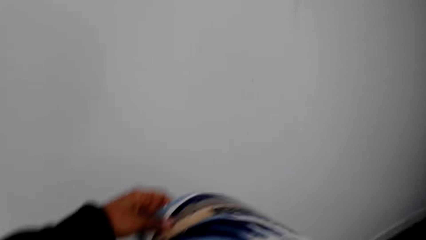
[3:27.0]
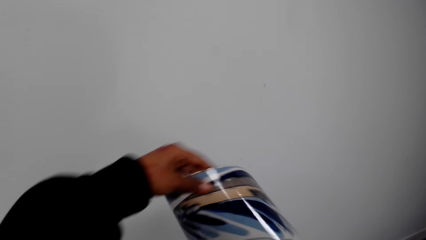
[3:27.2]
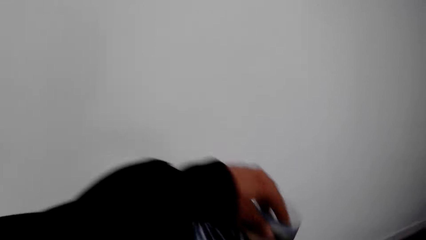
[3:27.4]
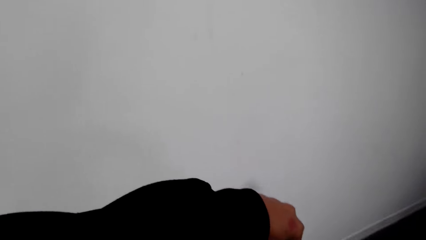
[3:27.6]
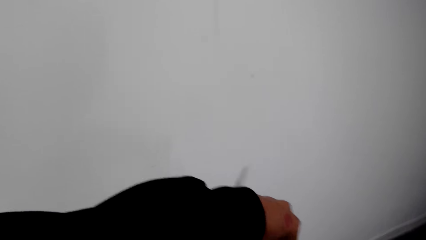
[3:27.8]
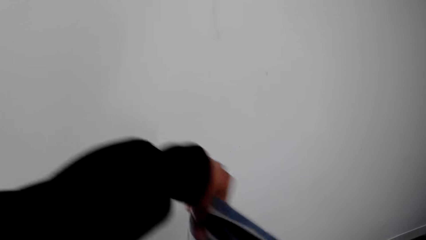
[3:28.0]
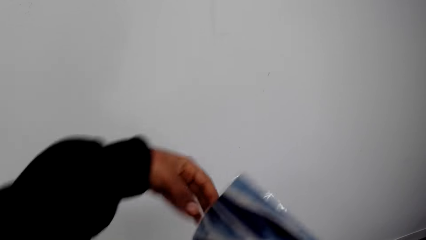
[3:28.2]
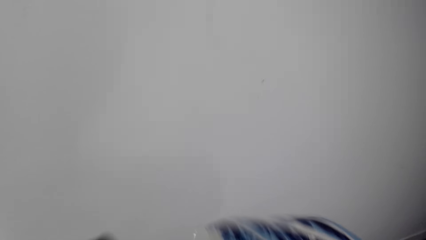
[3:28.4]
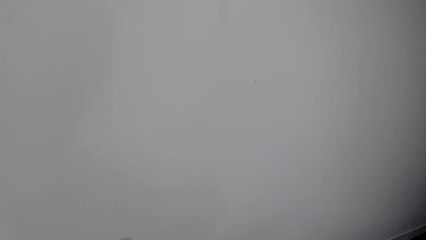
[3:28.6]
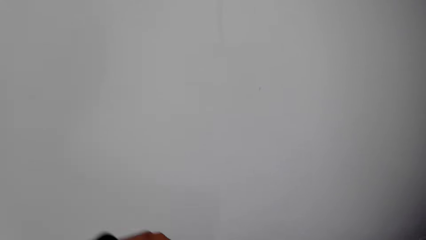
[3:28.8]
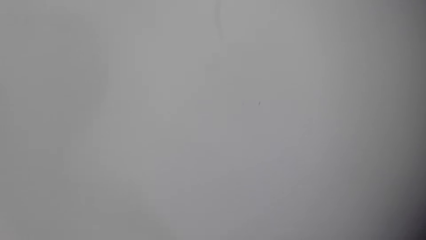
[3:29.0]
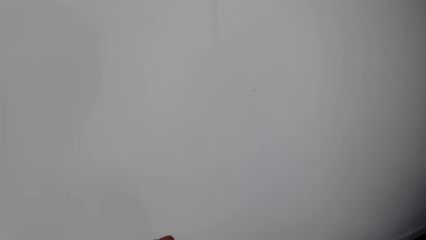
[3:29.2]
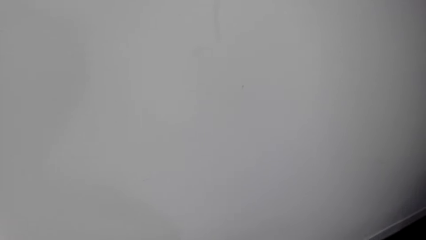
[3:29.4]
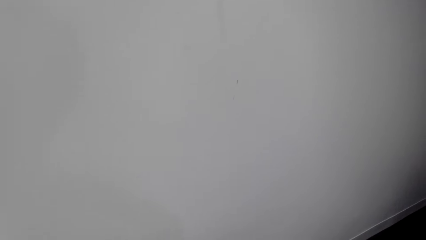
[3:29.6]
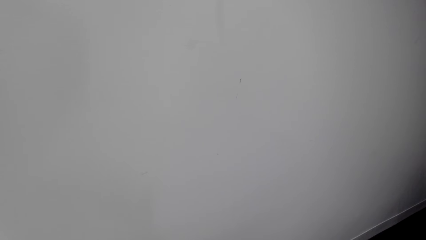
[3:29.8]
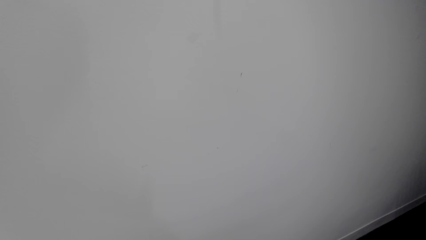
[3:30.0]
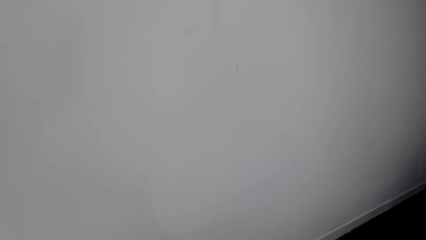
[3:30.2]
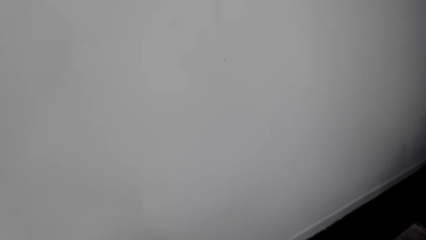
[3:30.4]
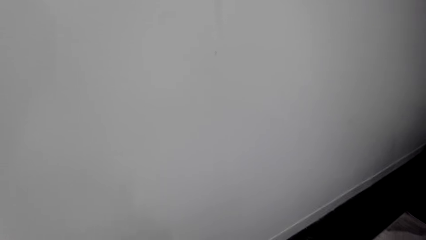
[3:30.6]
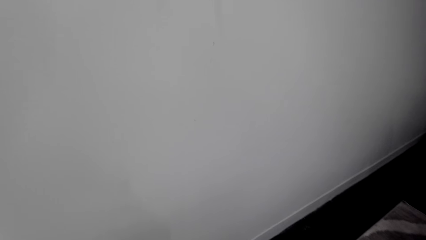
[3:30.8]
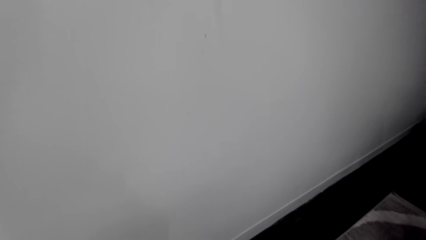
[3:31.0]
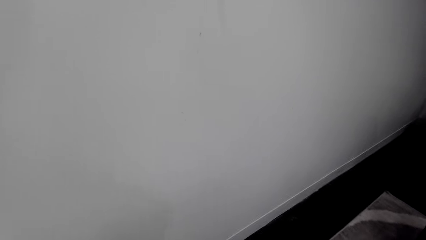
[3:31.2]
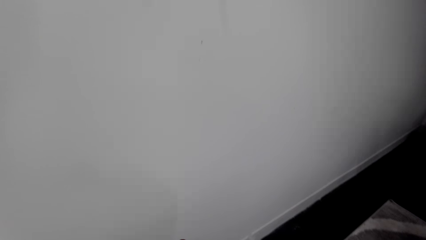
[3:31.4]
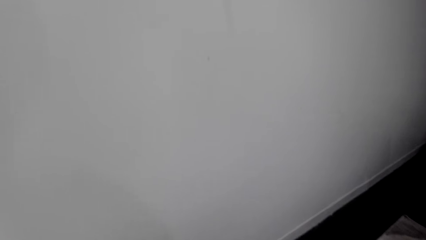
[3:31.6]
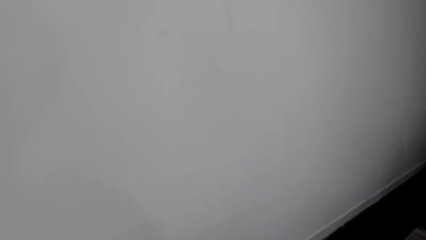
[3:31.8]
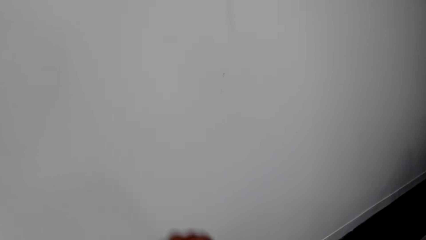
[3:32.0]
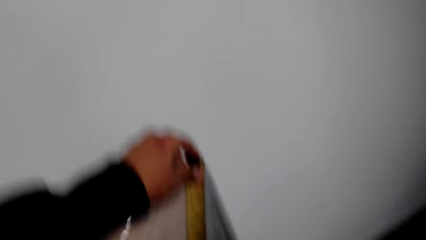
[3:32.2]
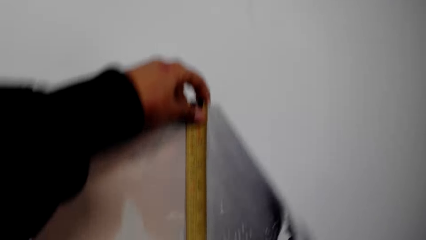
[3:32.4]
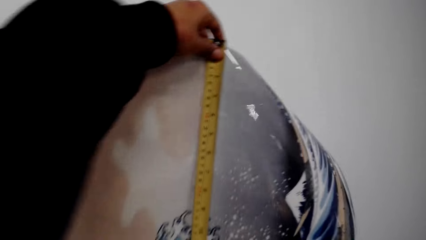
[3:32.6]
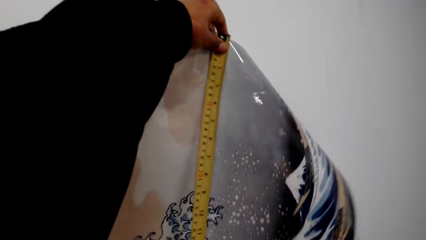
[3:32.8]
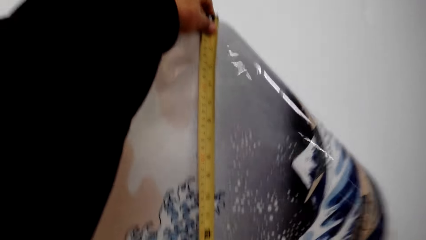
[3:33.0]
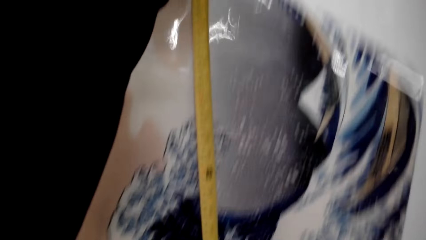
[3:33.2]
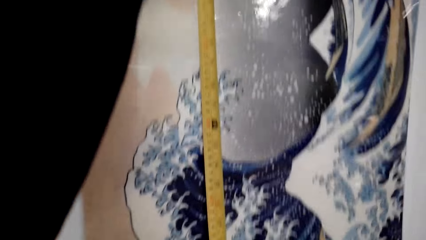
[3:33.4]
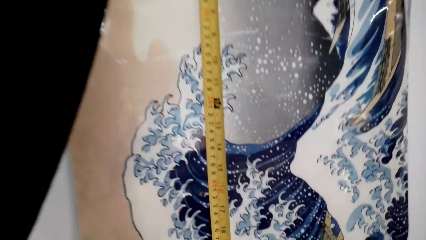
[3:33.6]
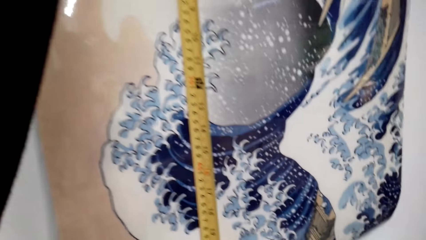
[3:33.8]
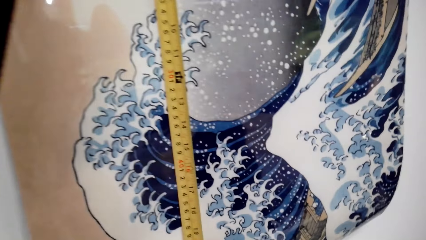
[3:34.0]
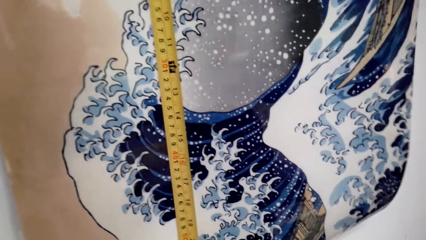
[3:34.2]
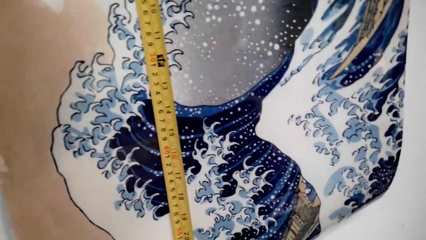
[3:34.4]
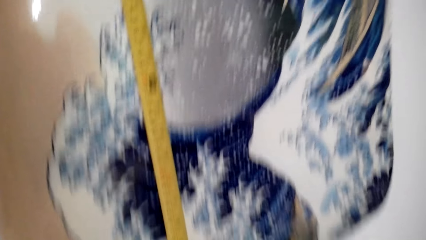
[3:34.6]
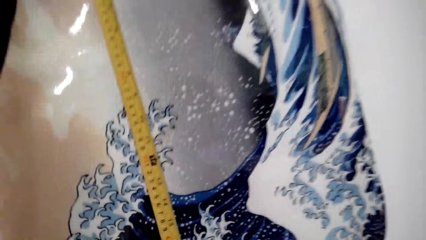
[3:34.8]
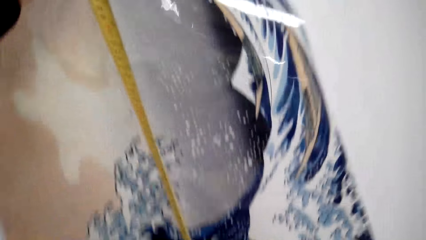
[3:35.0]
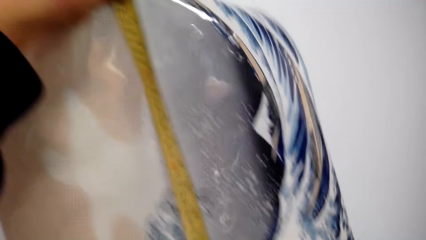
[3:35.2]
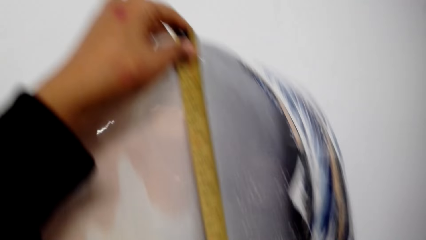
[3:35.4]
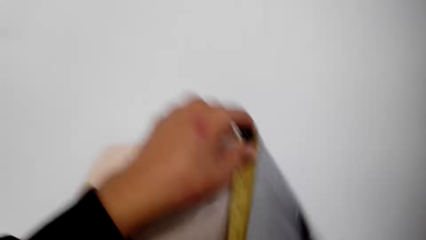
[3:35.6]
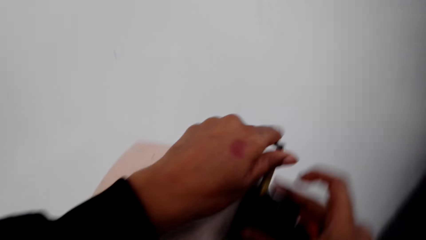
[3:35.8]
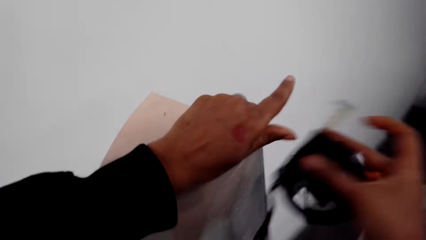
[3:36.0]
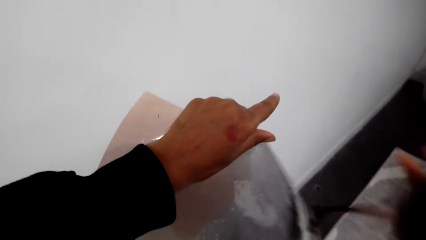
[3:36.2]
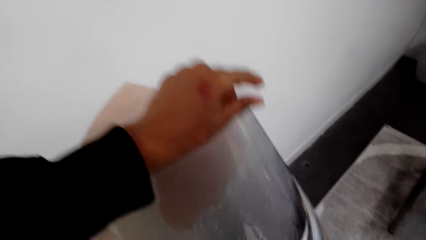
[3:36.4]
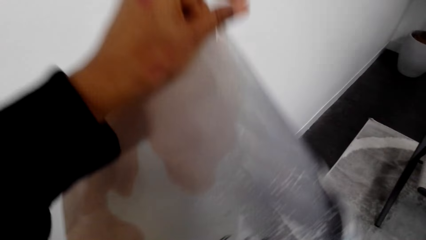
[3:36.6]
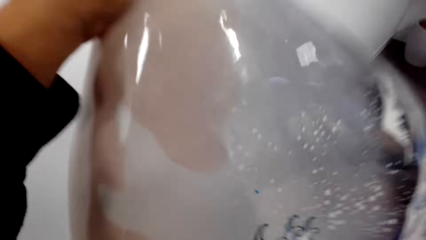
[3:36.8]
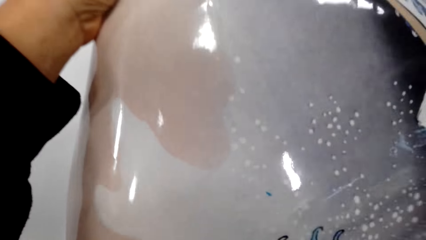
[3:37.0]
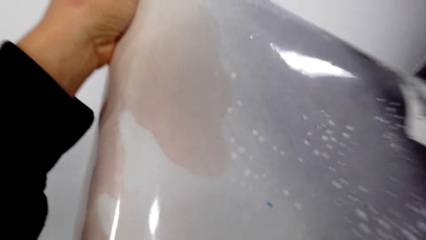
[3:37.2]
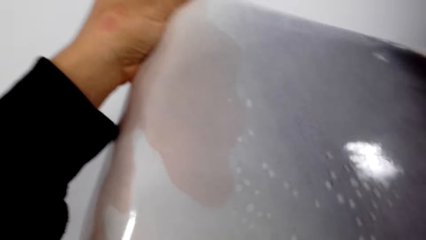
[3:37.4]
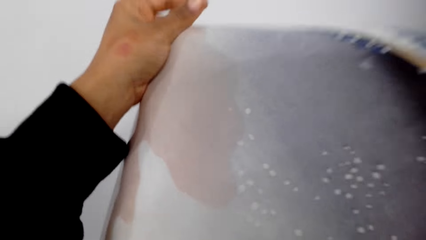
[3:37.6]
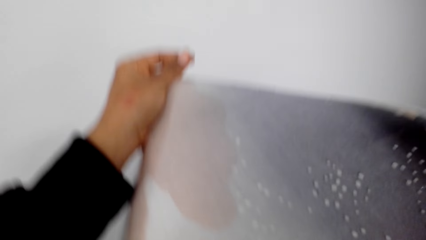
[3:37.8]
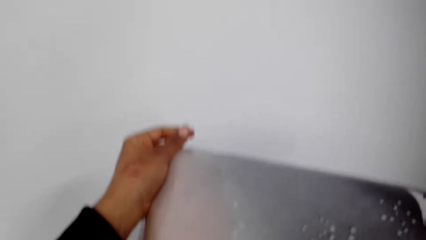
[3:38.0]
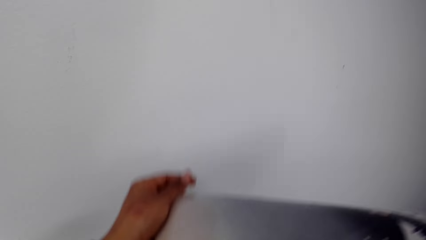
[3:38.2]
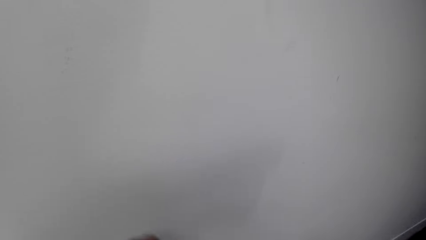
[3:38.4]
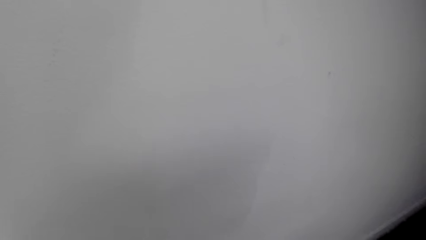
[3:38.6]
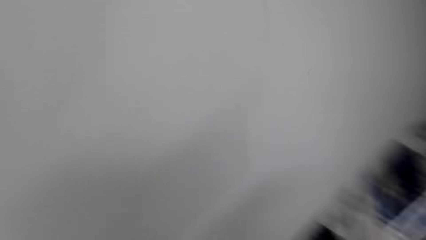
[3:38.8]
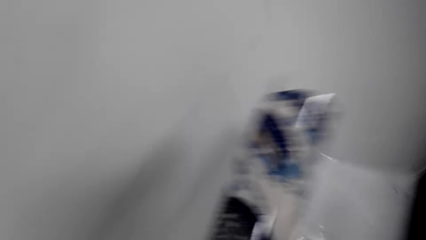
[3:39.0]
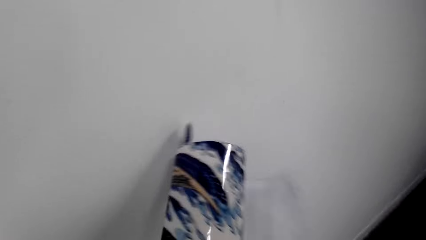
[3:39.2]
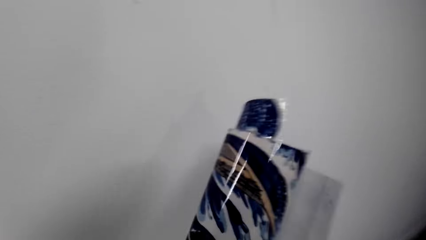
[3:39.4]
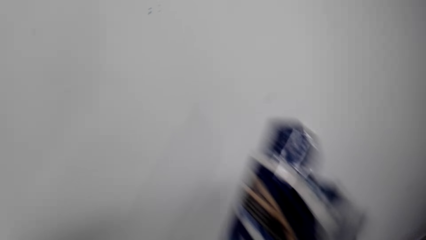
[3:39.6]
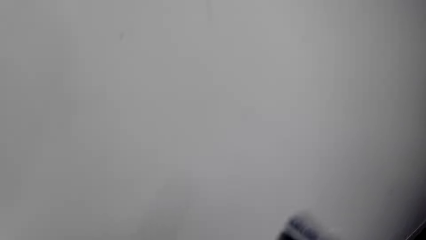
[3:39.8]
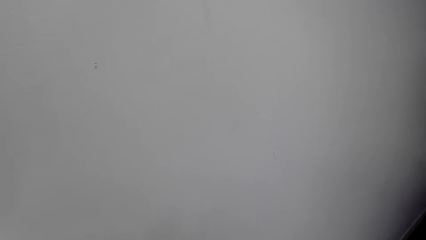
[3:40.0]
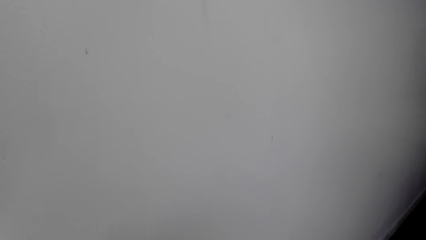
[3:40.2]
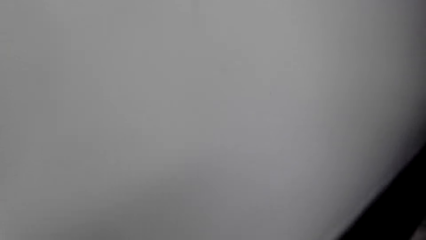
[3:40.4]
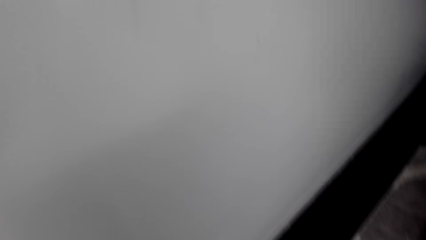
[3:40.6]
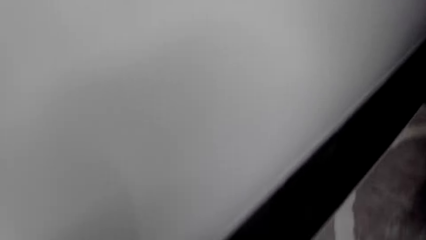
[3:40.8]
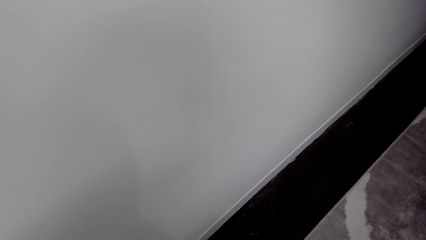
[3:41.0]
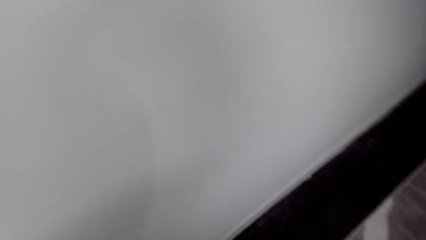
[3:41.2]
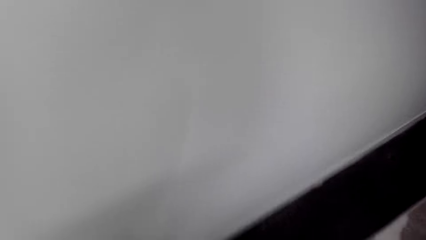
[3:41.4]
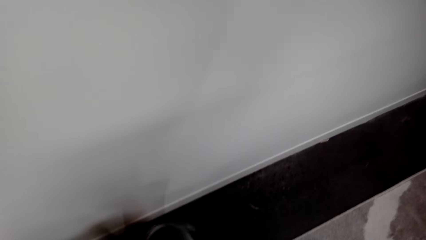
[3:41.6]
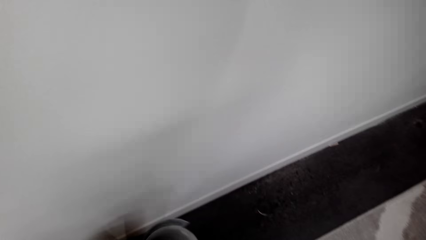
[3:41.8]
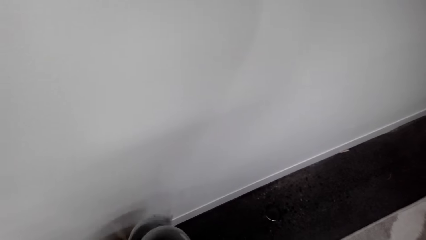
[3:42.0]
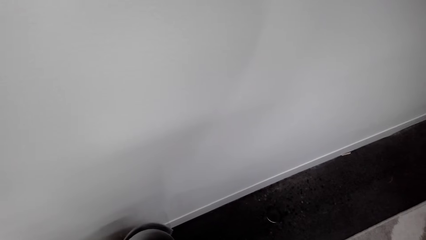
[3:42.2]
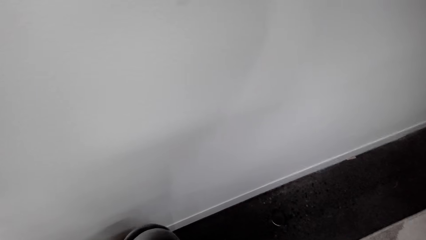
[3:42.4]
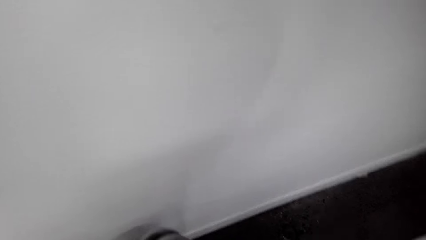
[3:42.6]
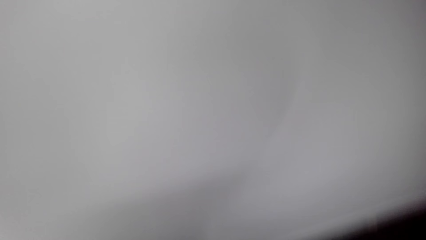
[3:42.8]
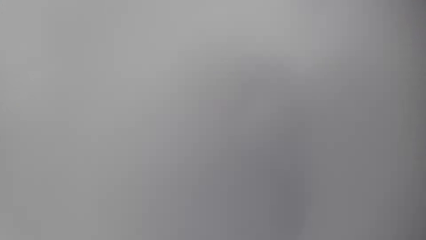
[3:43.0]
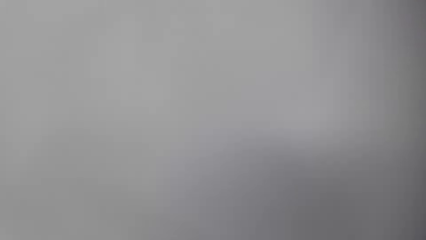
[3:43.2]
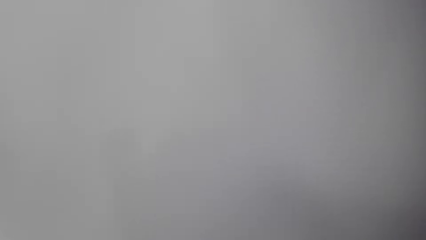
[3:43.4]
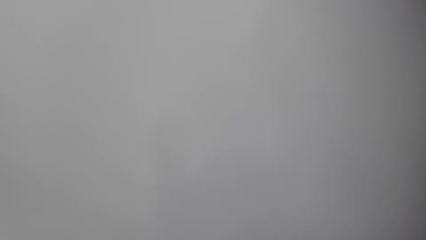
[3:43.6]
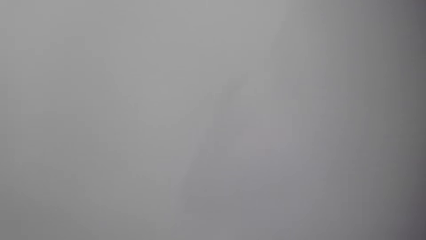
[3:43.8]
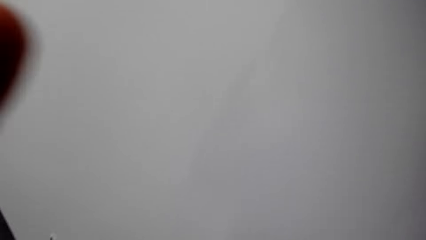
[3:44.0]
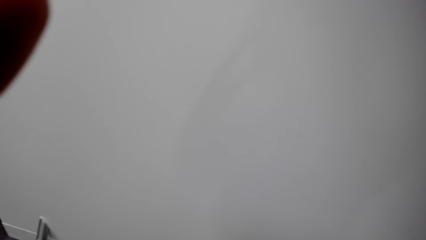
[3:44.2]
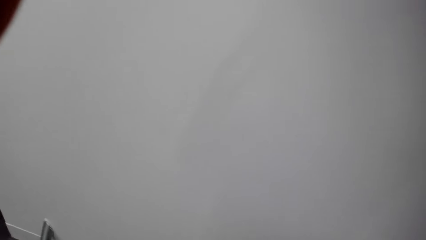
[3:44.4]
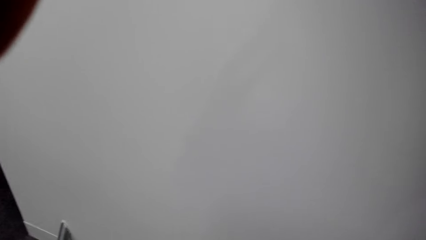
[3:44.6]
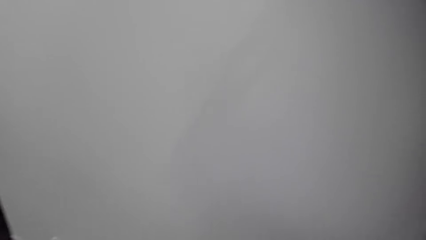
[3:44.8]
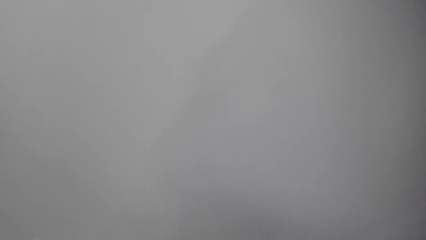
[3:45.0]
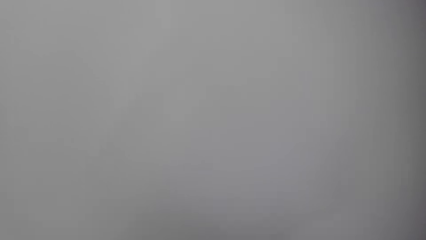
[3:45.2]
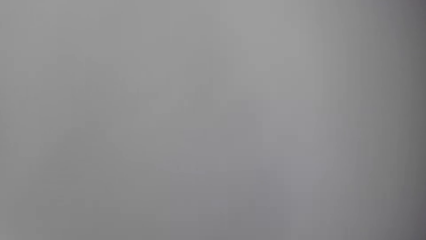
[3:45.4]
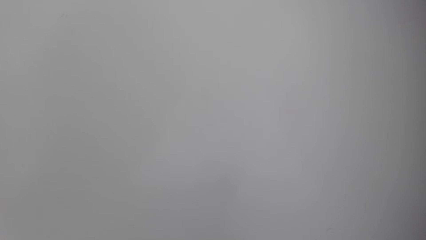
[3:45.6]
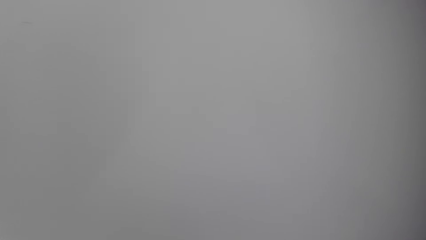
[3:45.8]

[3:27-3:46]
The camera wearer looks at the poster or paper roll. They measure the paper roll with a tape measure. They fold the paper roll. They roll up the poster.
